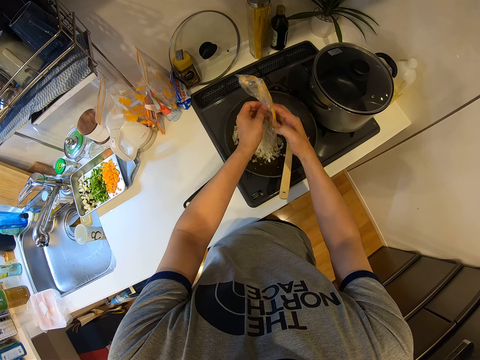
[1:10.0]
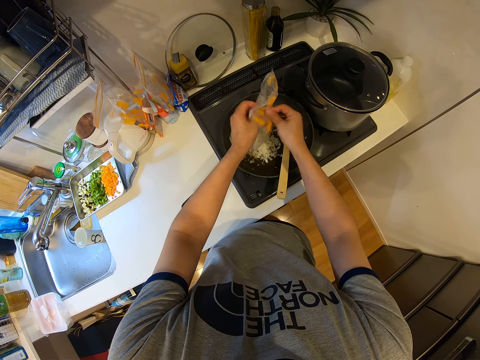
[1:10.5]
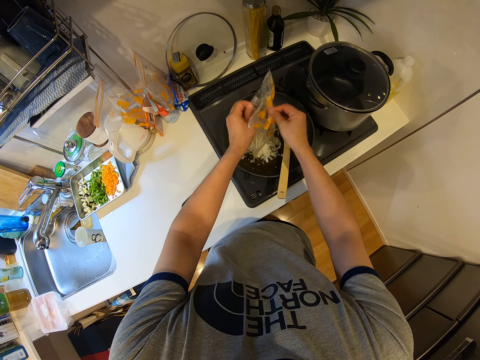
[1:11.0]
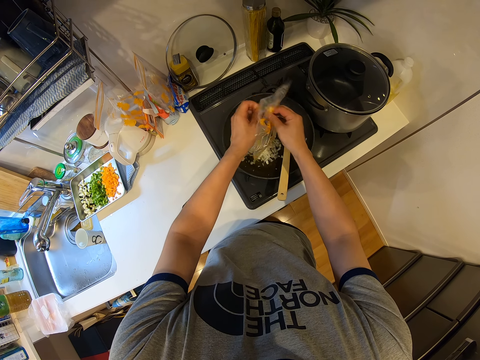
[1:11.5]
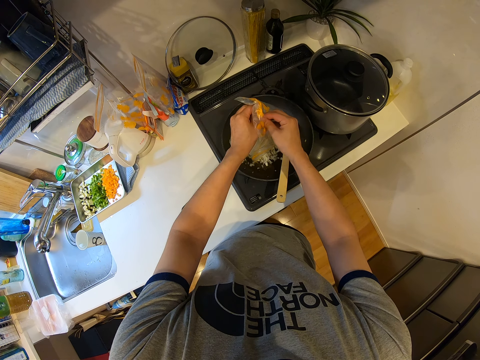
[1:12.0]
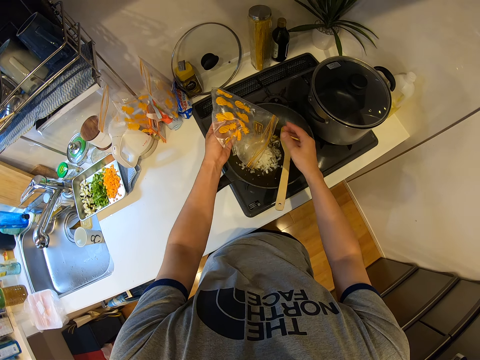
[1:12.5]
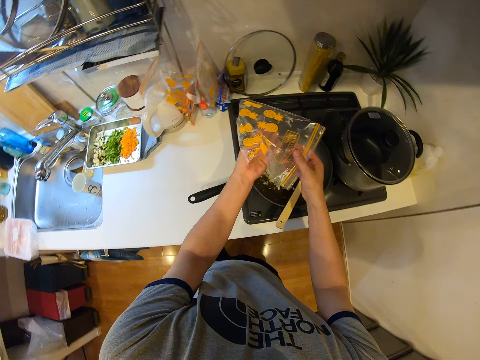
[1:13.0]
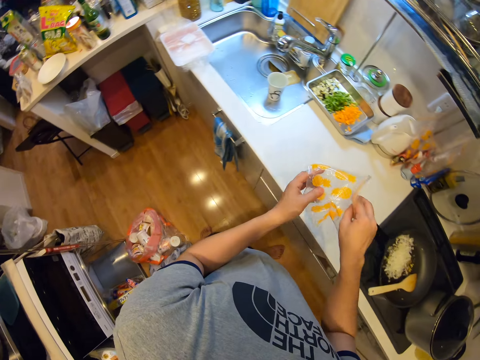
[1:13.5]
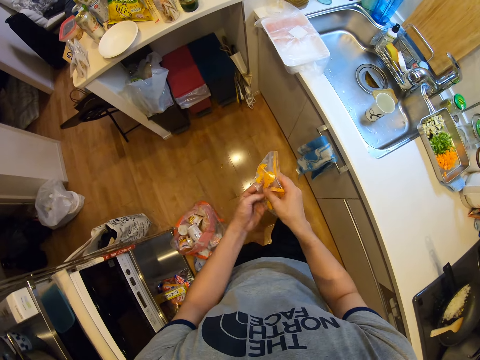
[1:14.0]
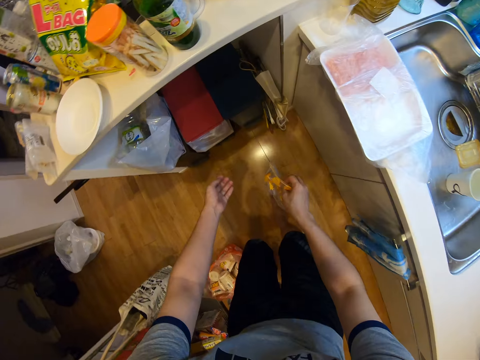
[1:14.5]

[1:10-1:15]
The camera wearer steps forward. He adjusts the nylon bag in his hands.

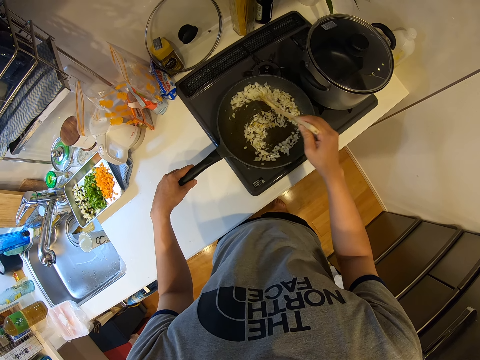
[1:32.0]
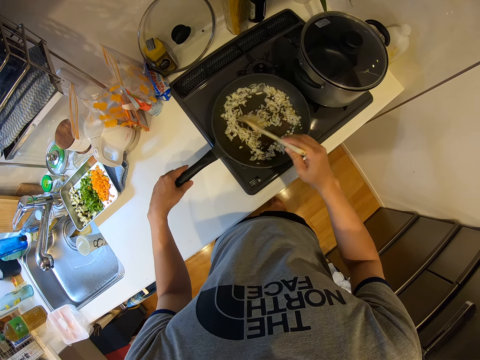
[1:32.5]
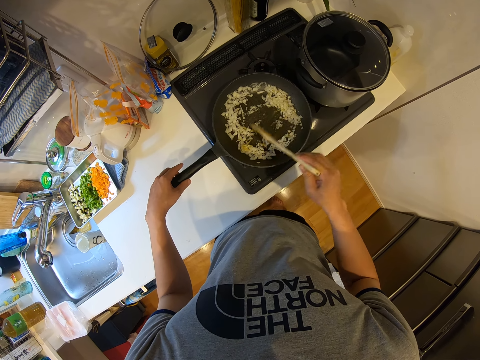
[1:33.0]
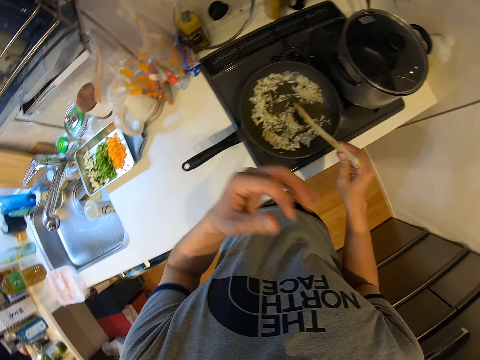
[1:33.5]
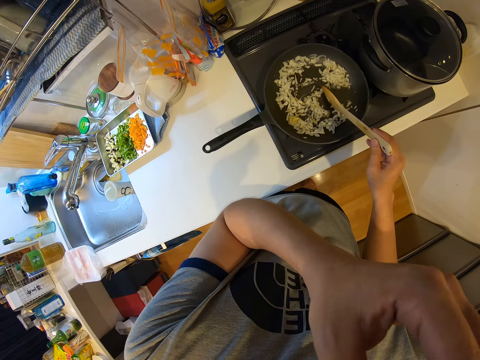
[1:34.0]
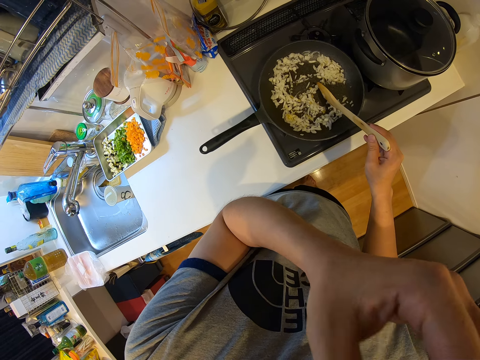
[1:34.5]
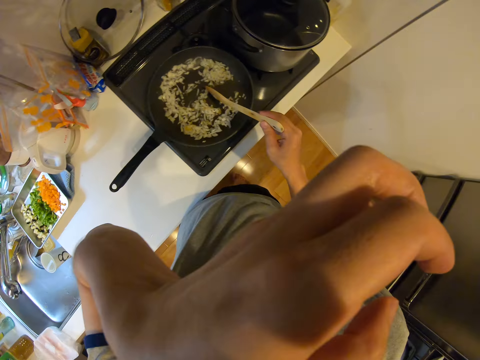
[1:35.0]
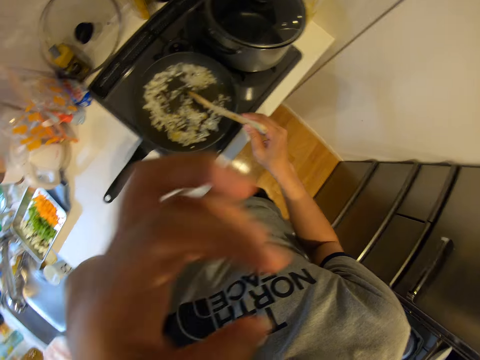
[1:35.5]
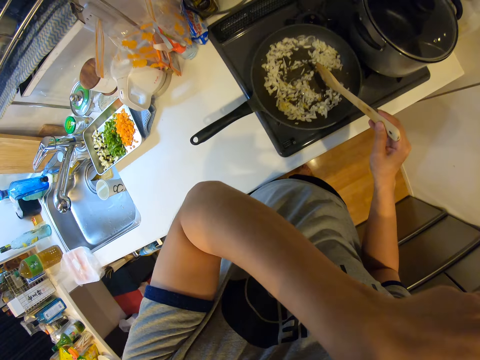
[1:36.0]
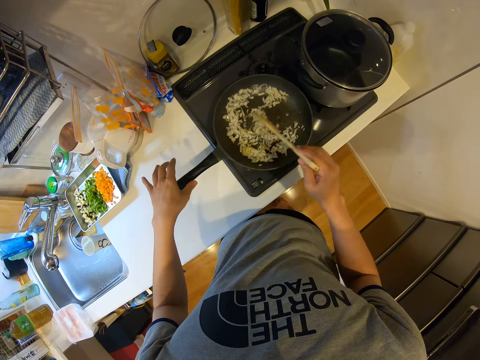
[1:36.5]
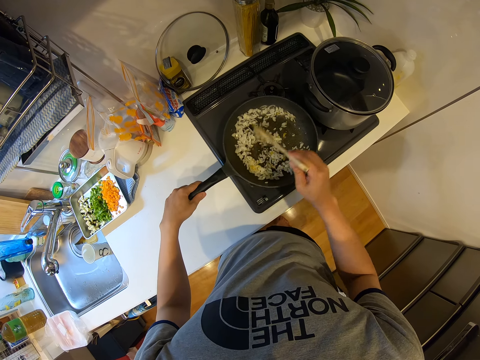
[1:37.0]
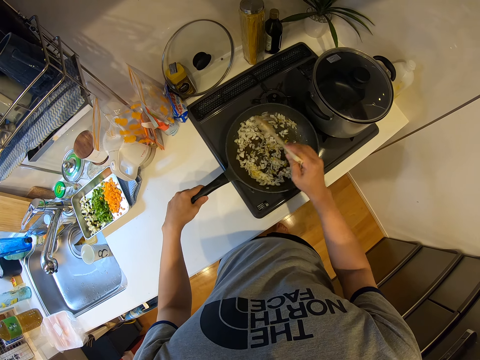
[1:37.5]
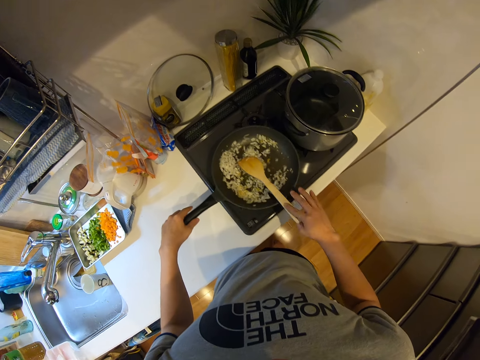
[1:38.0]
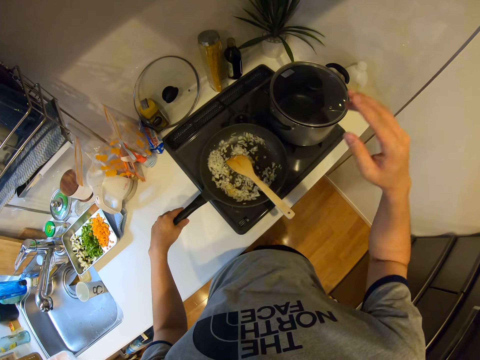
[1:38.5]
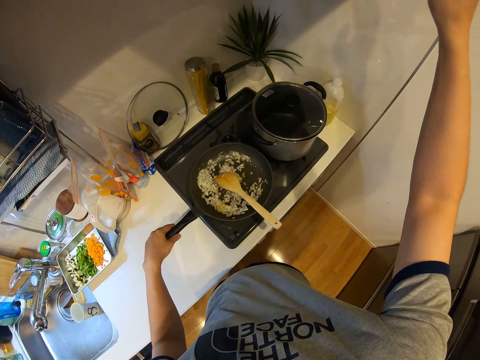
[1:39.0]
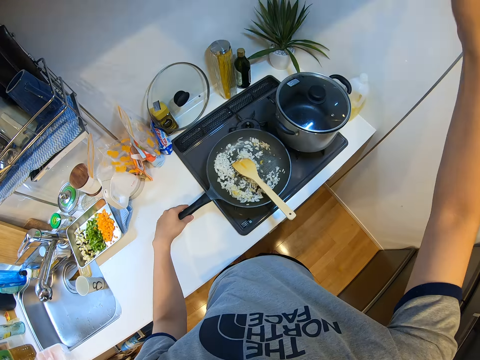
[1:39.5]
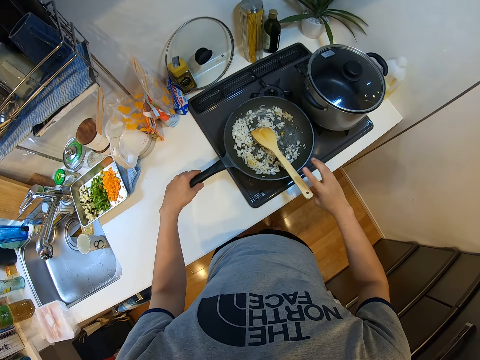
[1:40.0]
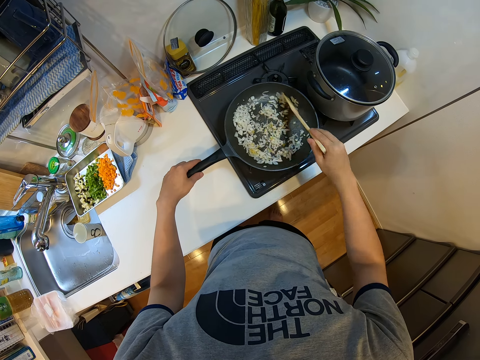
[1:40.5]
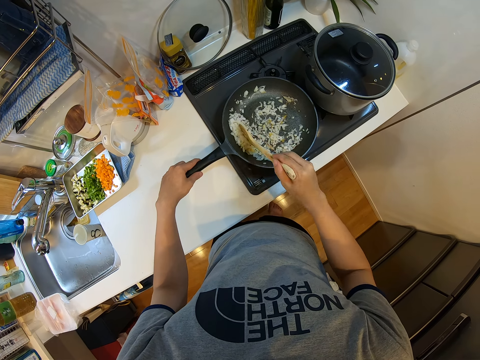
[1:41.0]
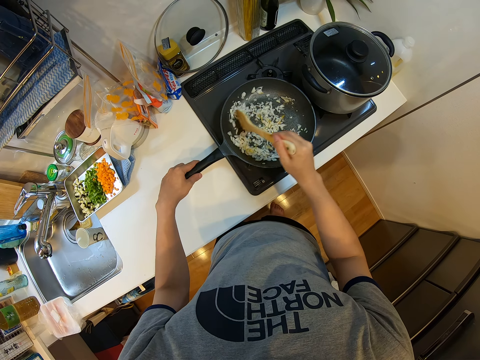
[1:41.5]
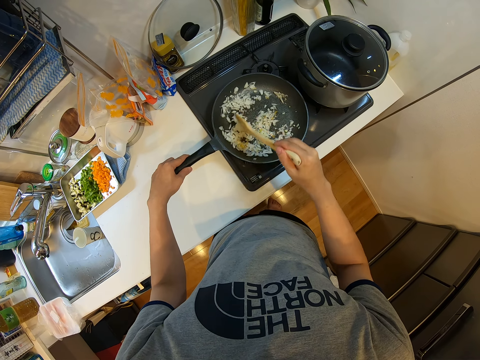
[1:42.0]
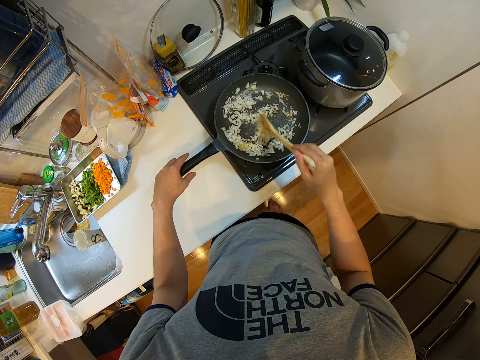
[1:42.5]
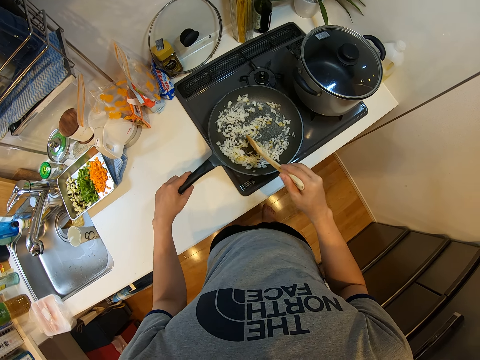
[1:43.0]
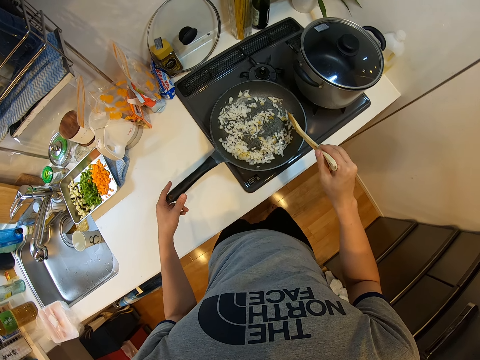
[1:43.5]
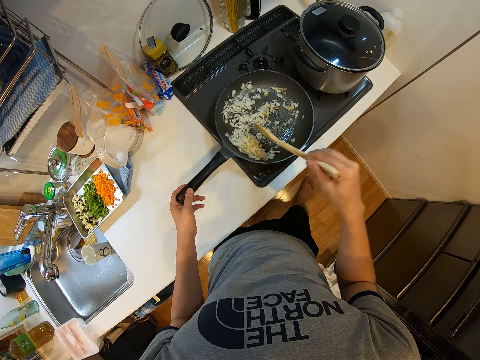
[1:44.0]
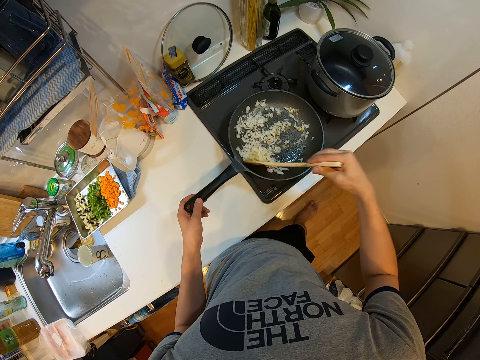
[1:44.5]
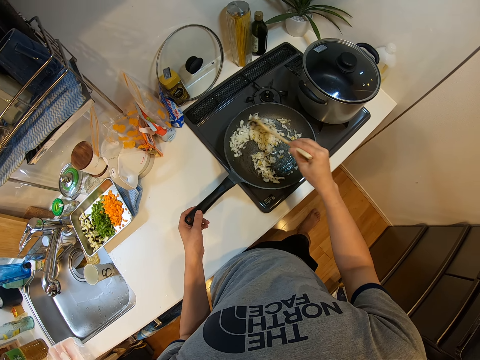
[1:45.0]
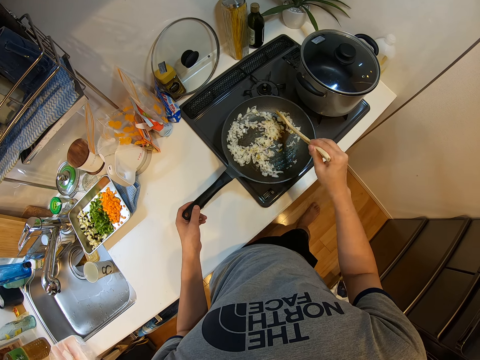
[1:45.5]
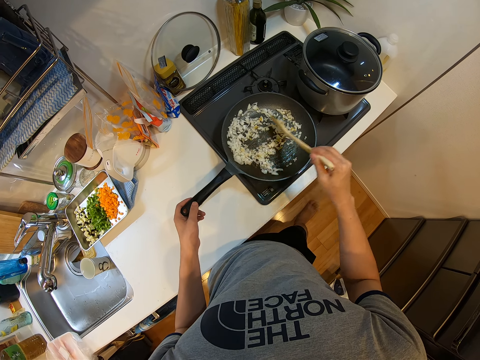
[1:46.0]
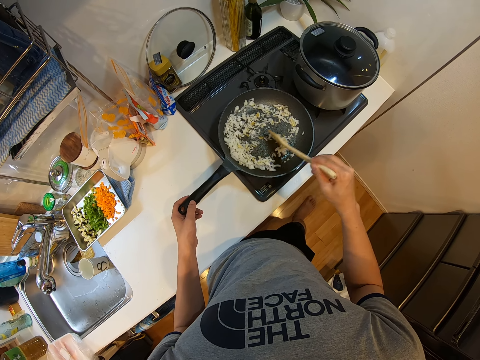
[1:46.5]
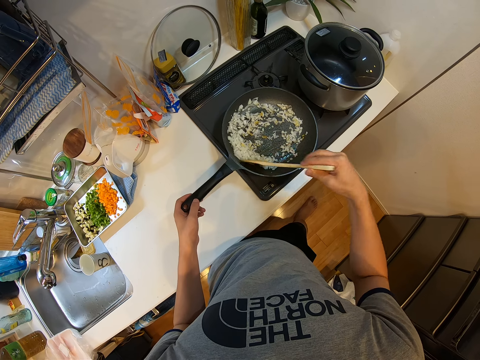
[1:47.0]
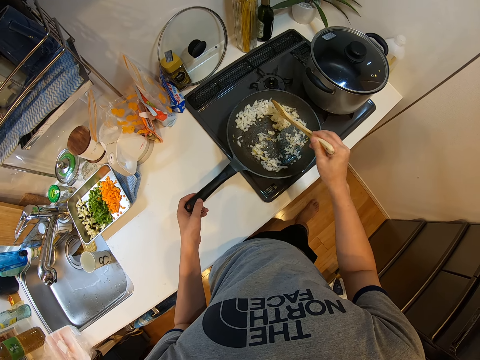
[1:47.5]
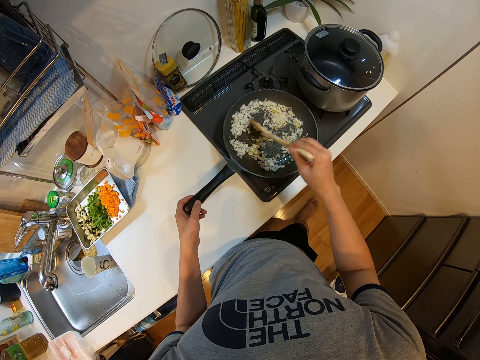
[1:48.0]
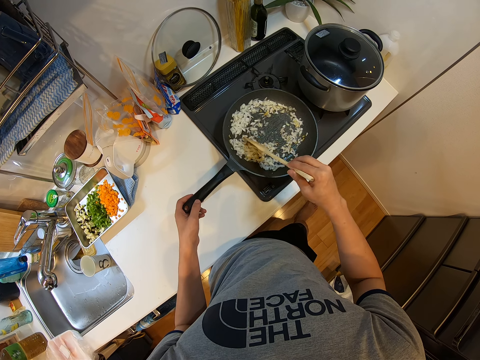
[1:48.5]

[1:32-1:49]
The camera wearer touches his face with his left hand. He touches the pan. He continues frying with the wooden ladle in his right hand and holds the frying pan with his left hand. He drops the wooden ladle in the frying pan. He turns on a light with his right hand. He stirs the food. He continues frying with the wooden ladle in his right hand. He moves the pan. He moves the legs.

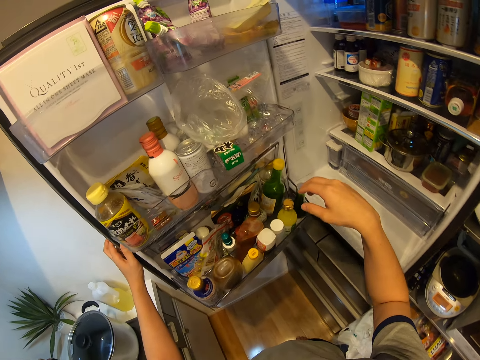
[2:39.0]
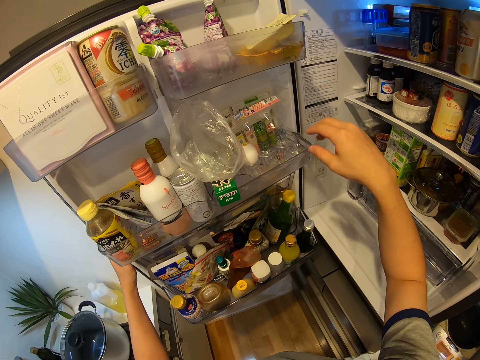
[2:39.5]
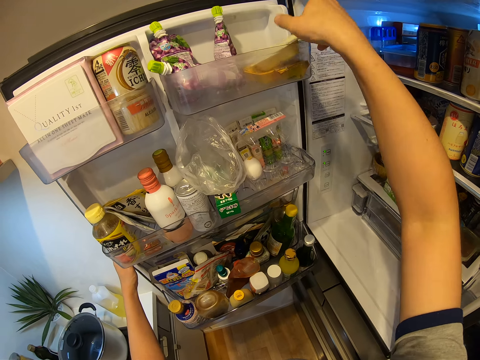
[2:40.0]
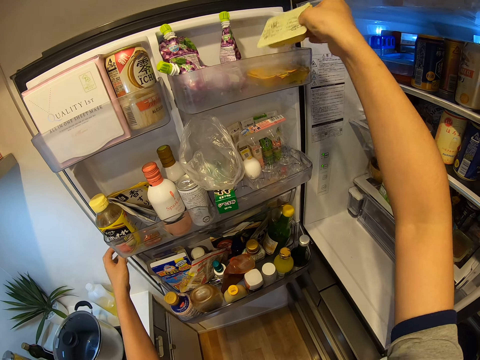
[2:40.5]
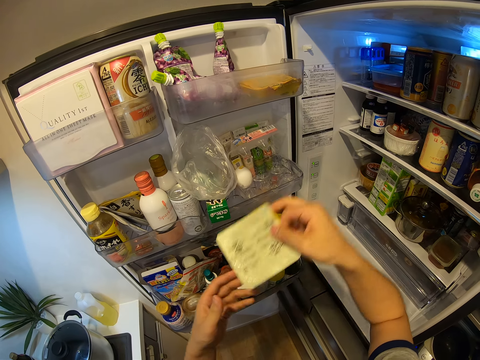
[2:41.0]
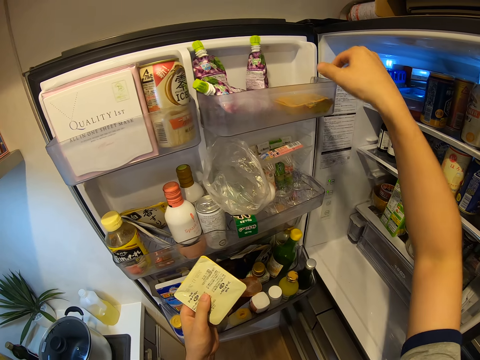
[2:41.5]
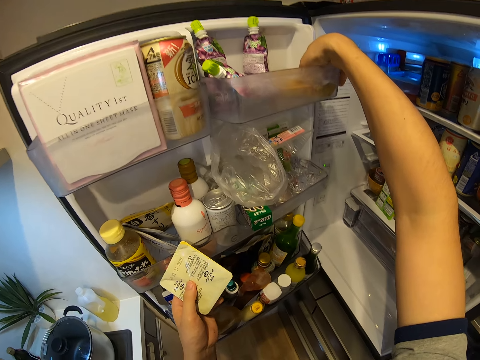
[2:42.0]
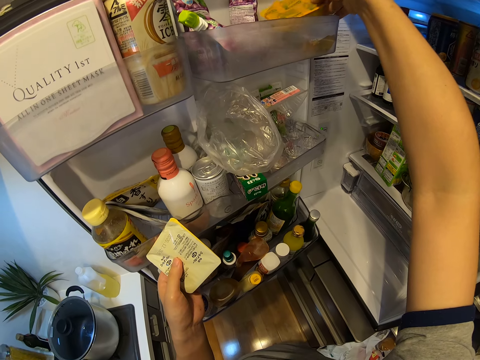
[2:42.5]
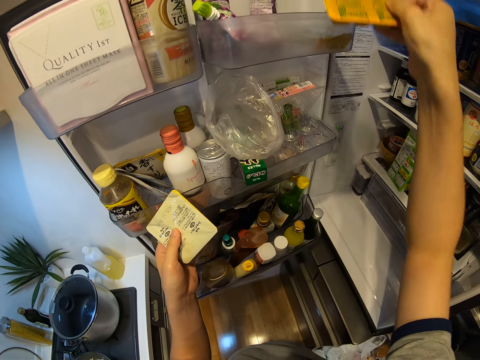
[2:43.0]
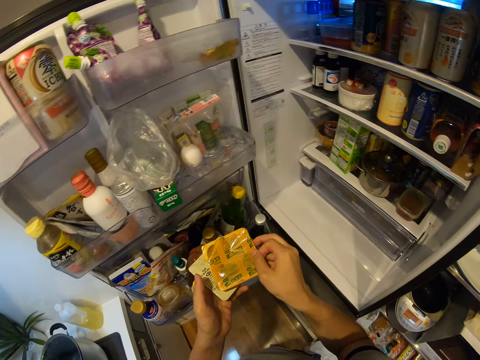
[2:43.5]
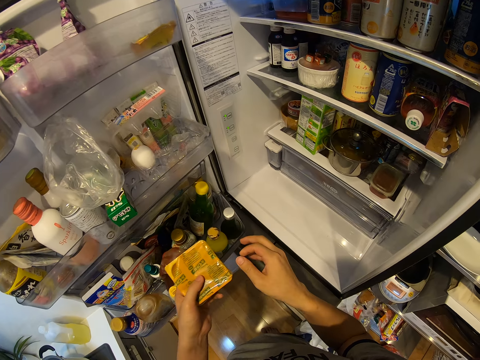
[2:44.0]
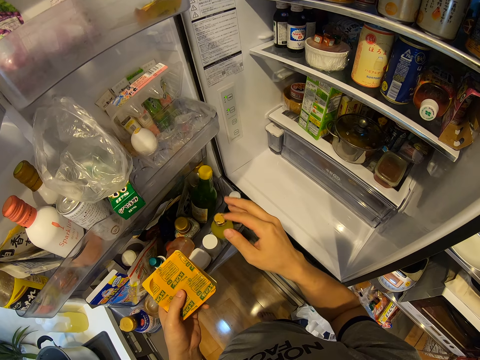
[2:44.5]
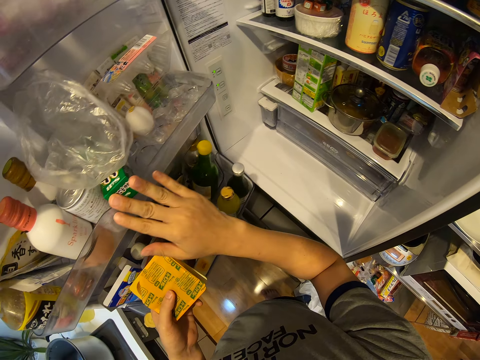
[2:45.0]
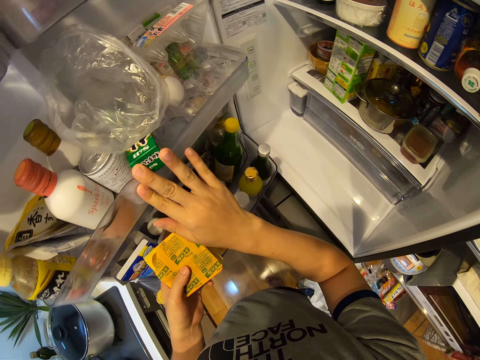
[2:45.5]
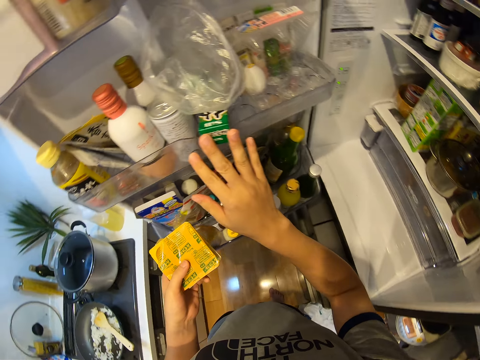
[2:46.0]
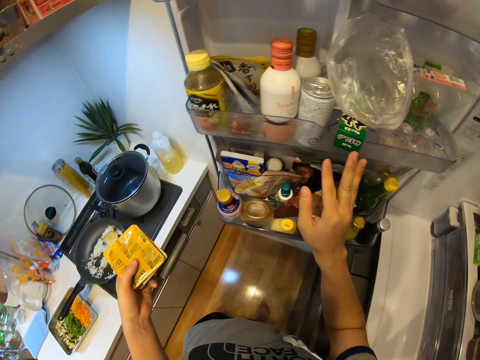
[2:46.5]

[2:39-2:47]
The camera wearer picks up a paste from the fridge. He passes the paste from his right hand to his left hand. He picks up another paste from the fridge. He passes the paste from his right hand to his left hand. He touches something. He moves the snacks in the fridge with his left hand. He puts something on the table.
